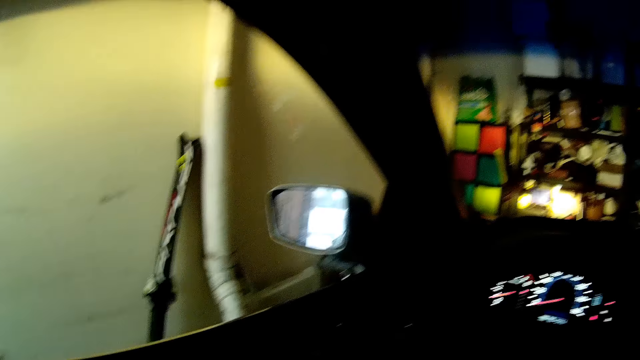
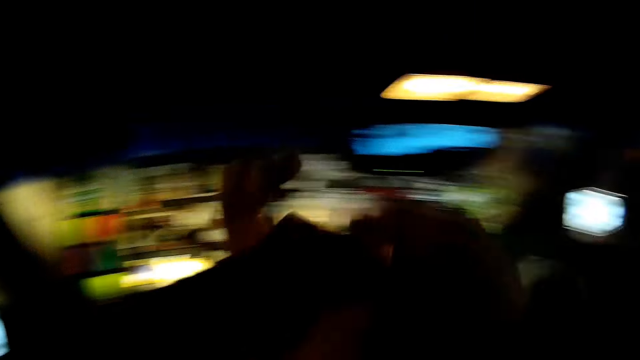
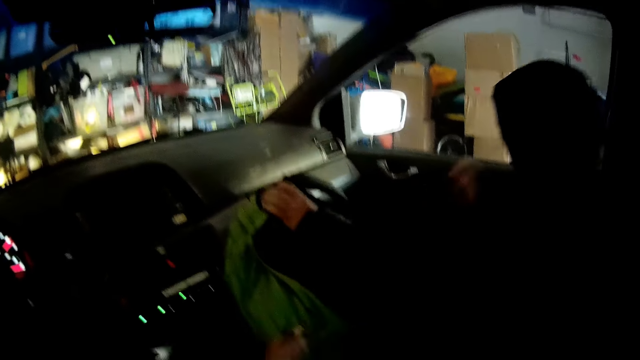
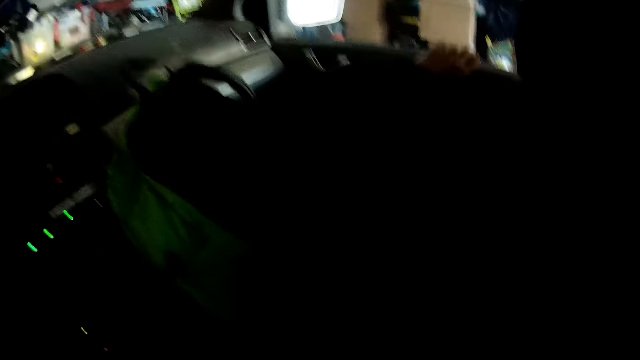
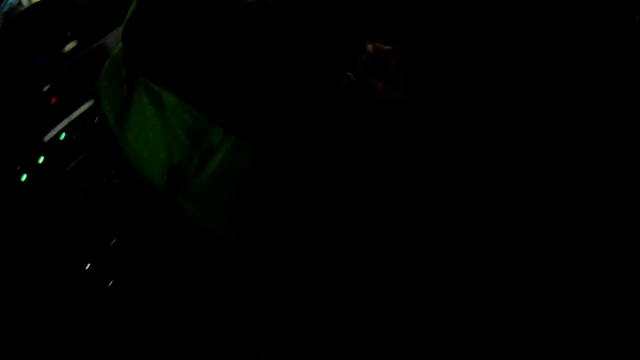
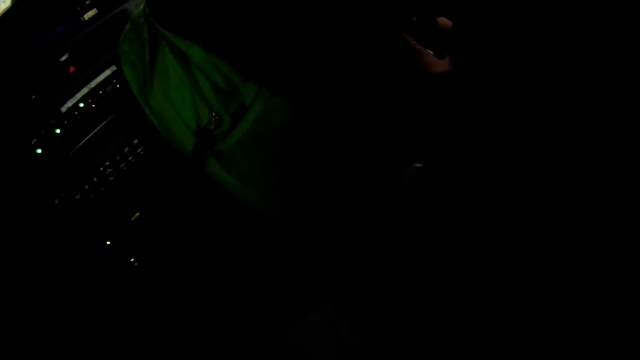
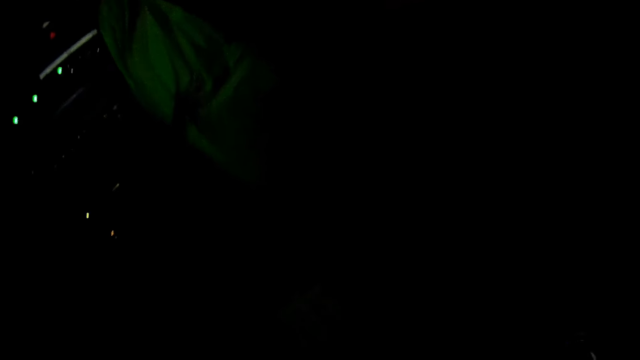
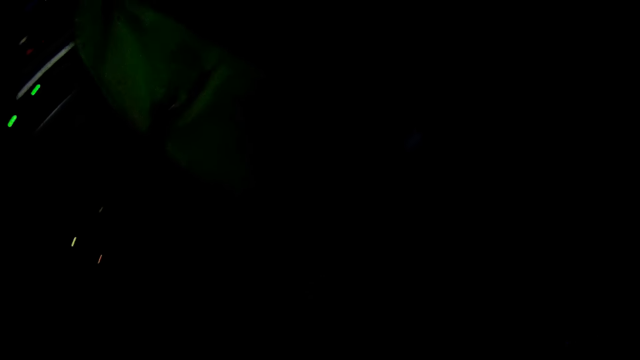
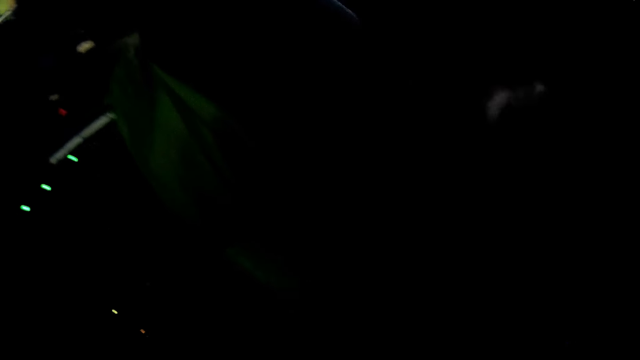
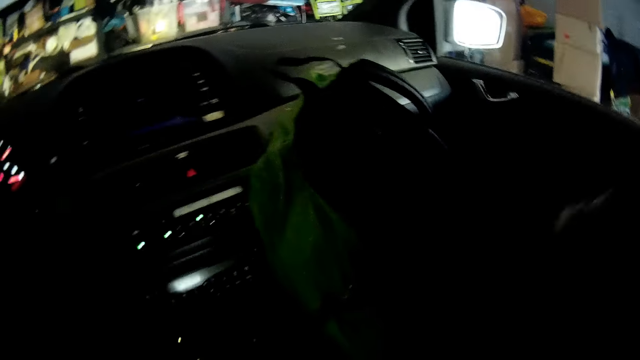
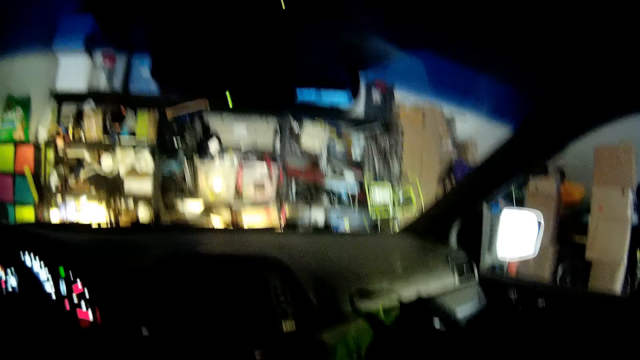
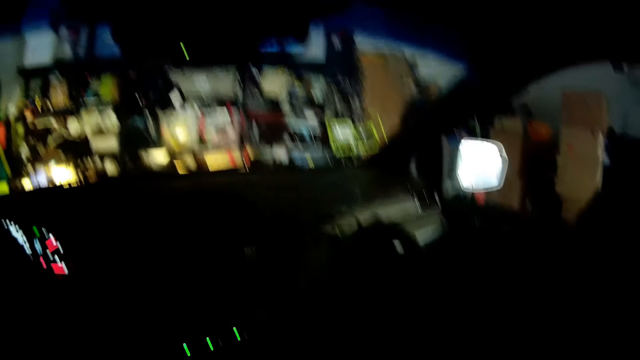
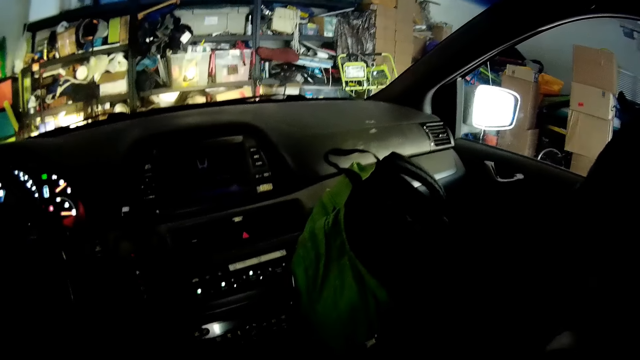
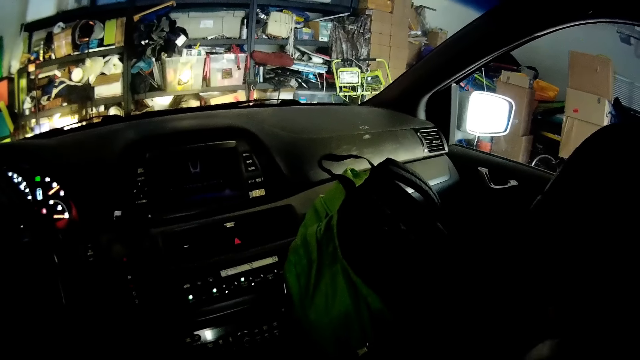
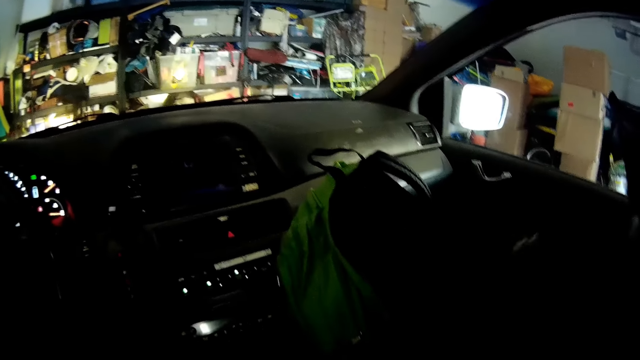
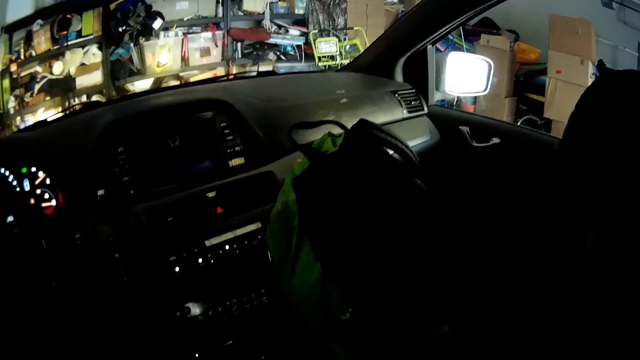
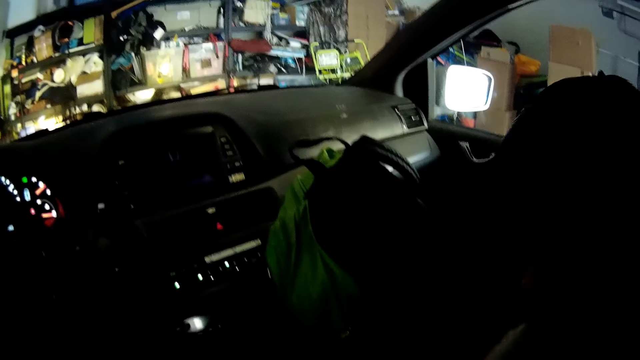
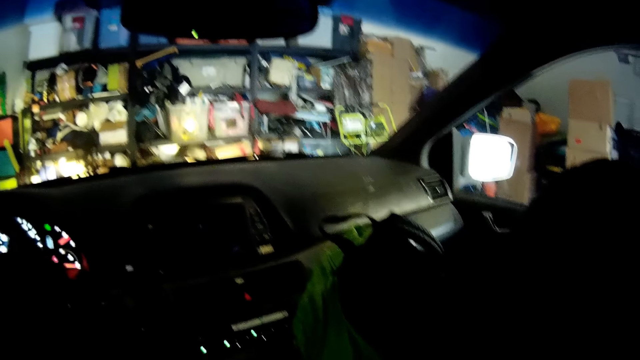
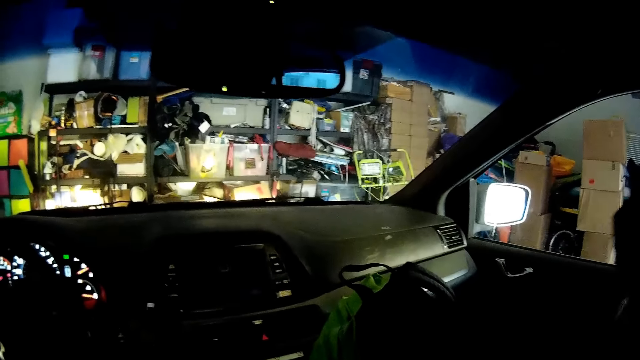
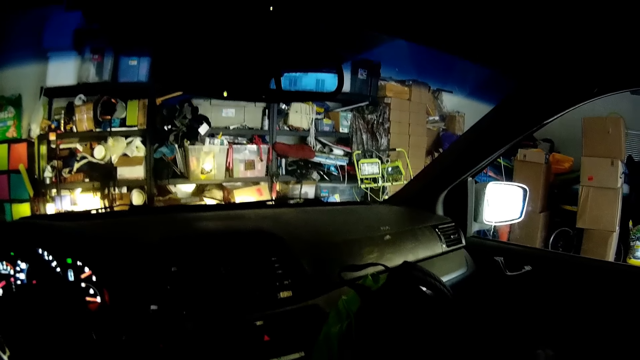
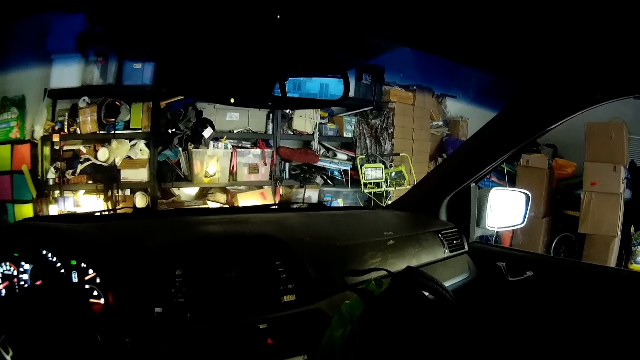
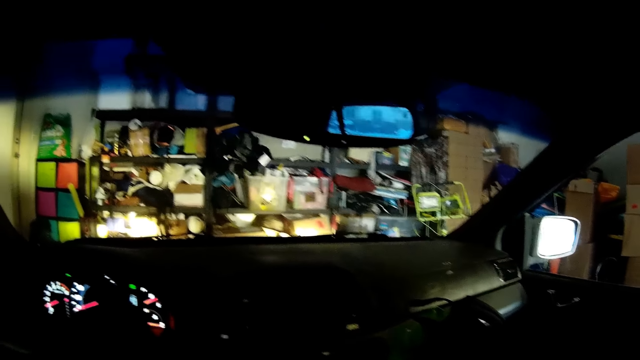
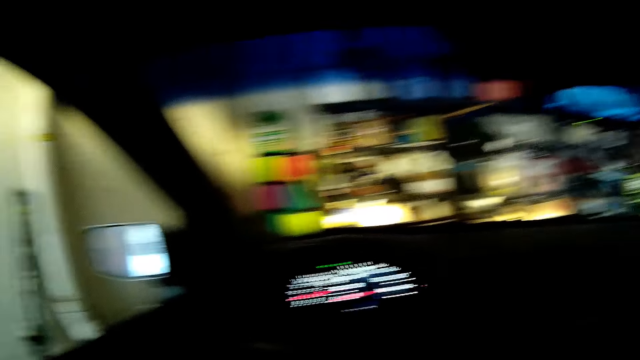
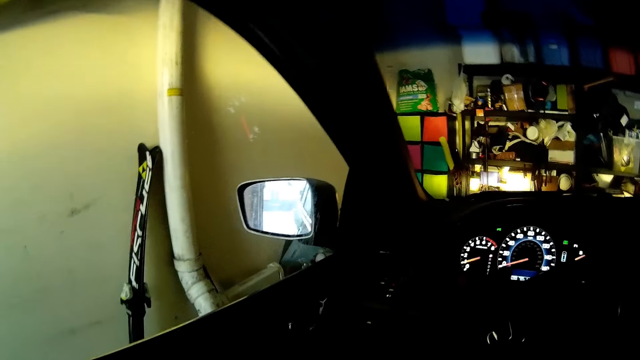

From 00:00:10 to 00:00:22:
The camera wearer puts something down inside the bag. A person sits on the passenger seat. The camera wearer puts on the safety belt around.

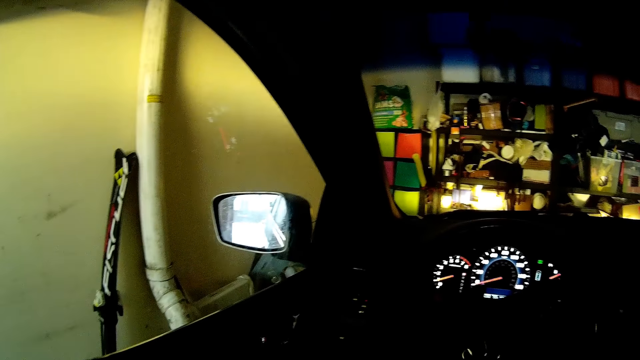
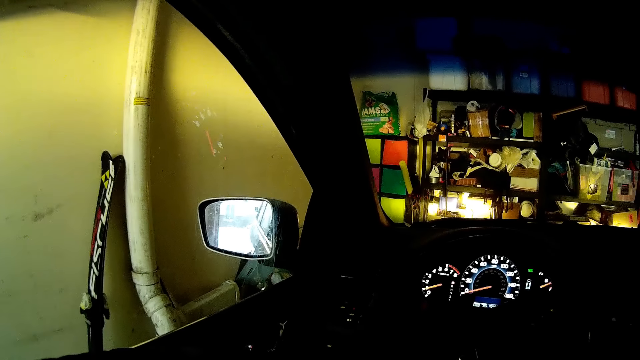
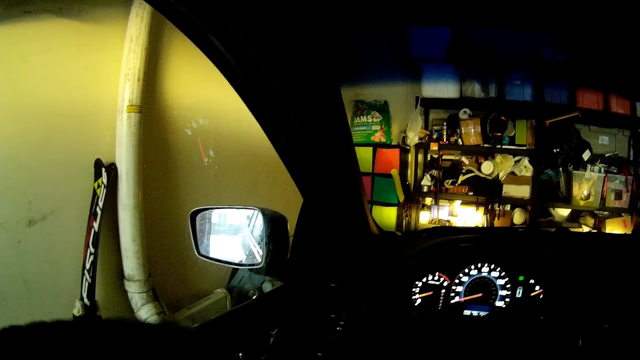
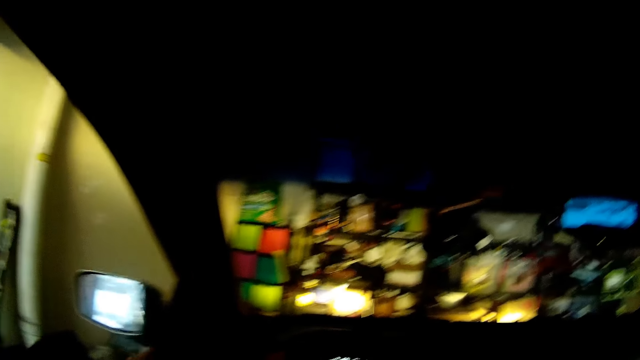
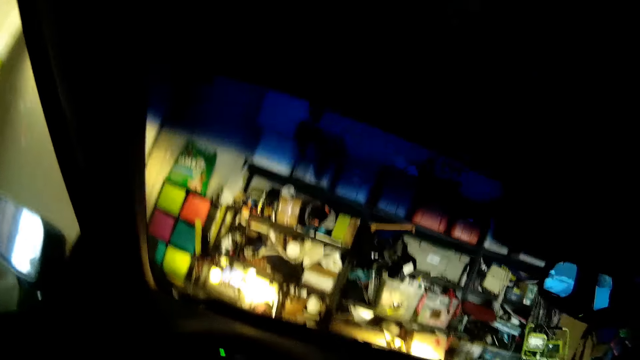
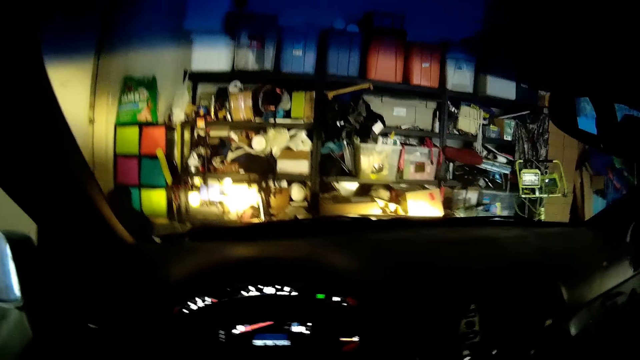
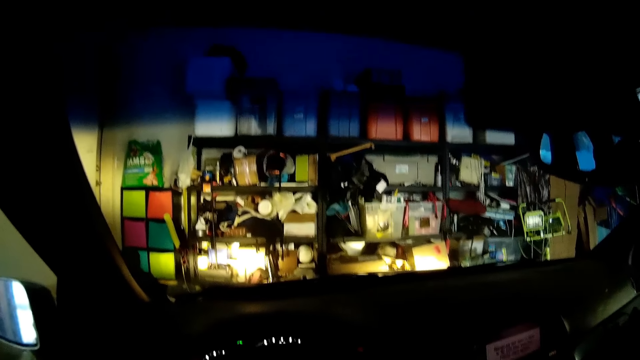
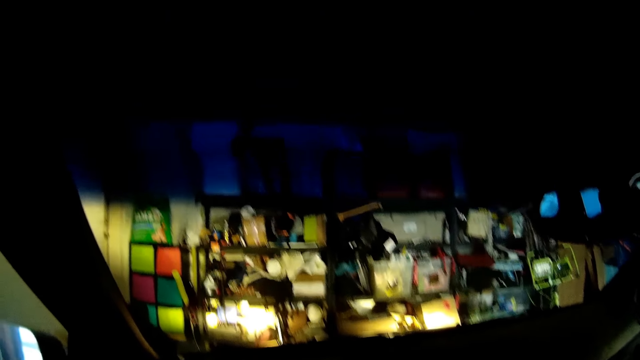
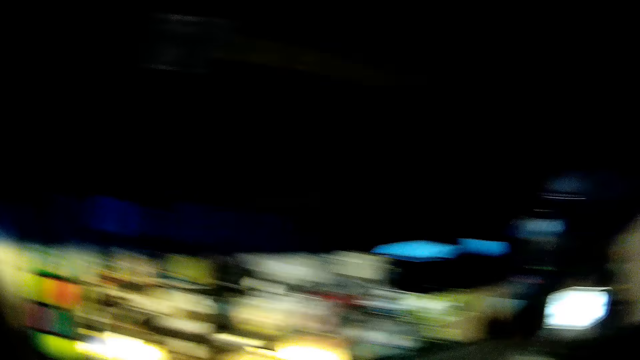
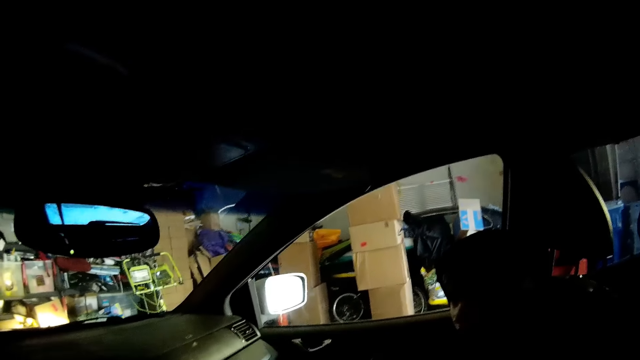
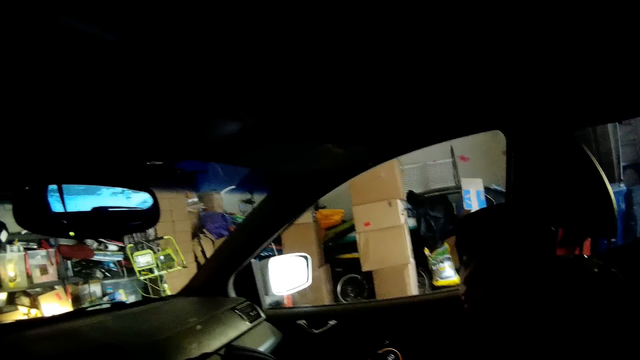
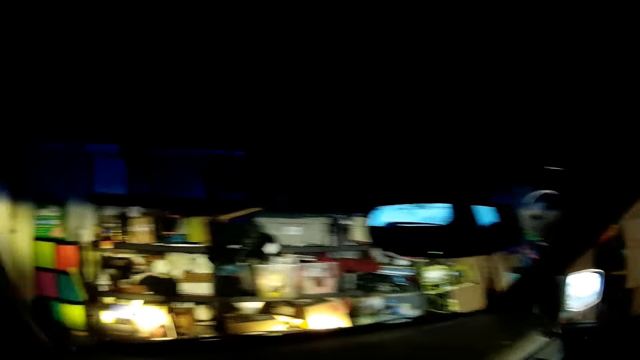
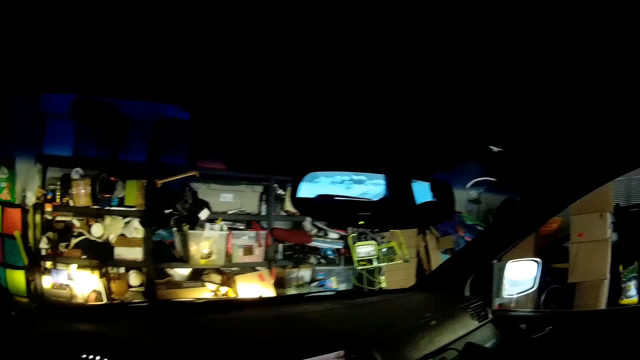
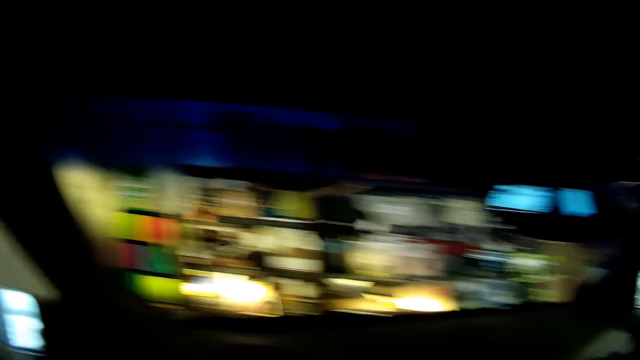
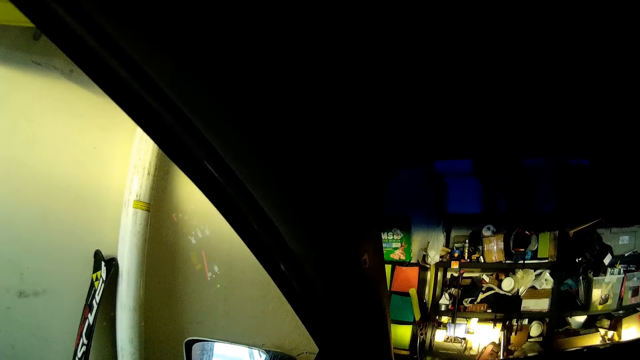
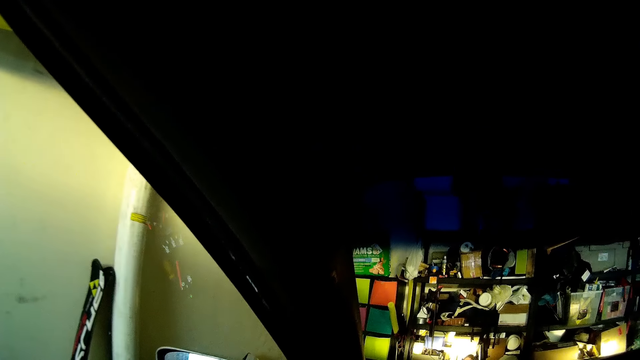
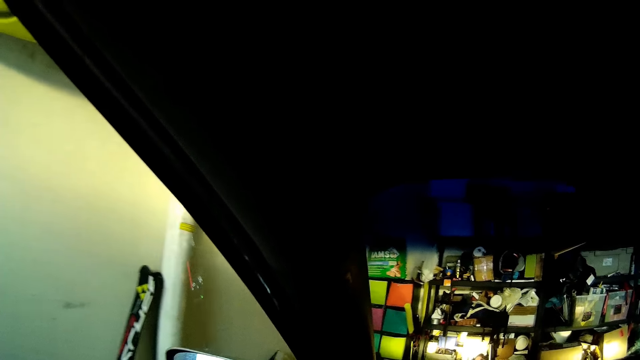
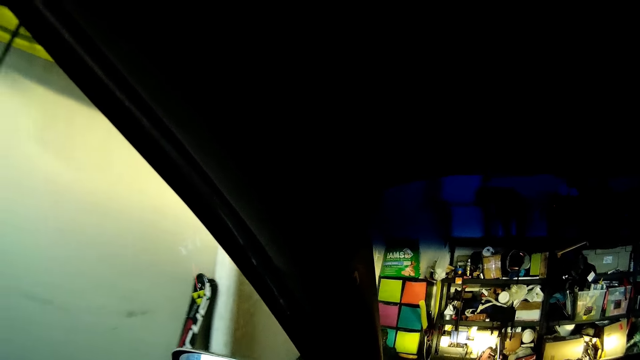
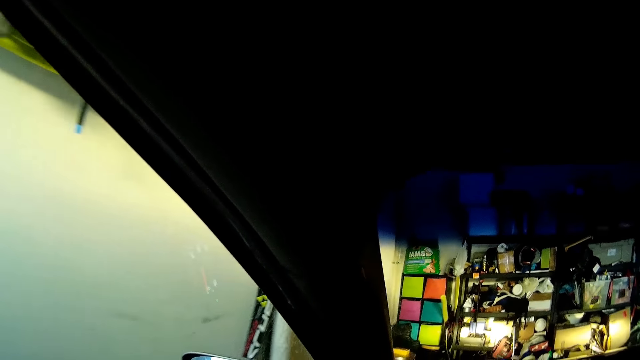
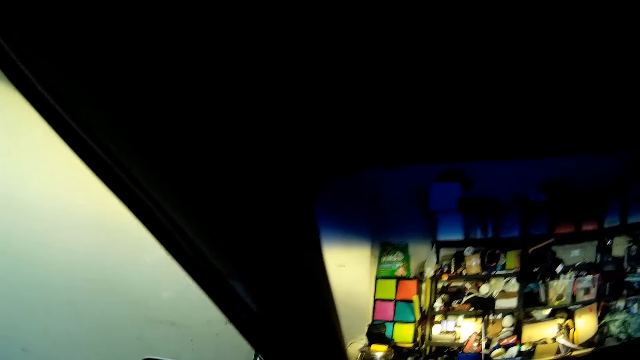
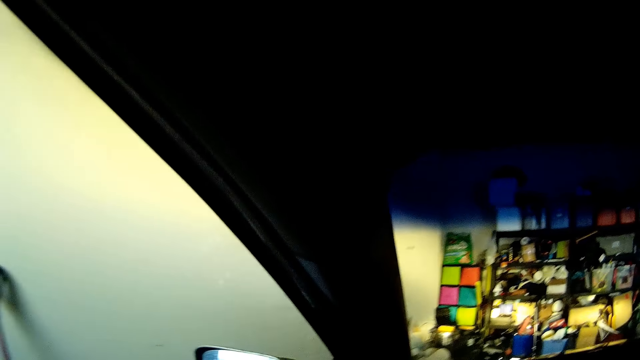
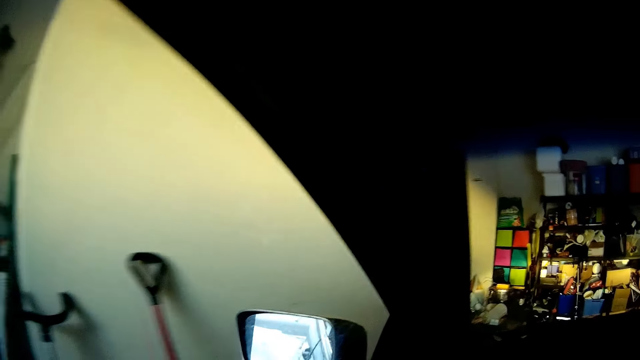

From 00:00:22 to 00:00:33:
The camera wearer starts the engine. They look around. They drive the car.
